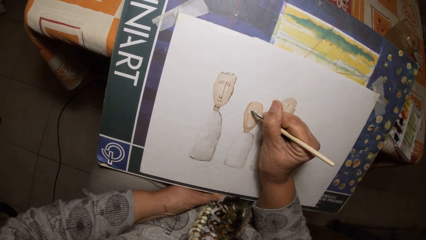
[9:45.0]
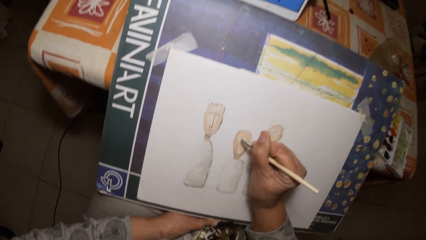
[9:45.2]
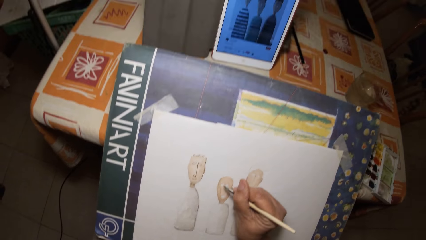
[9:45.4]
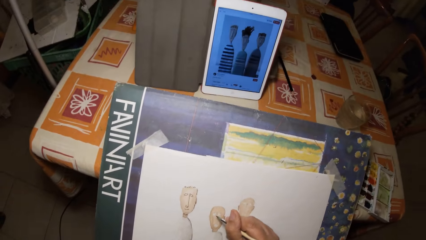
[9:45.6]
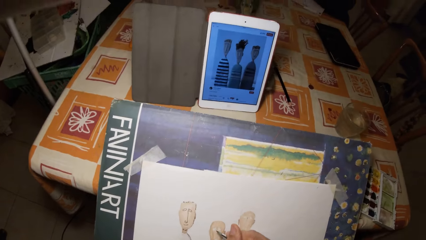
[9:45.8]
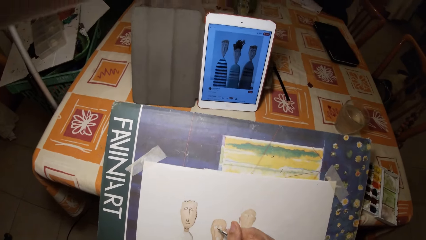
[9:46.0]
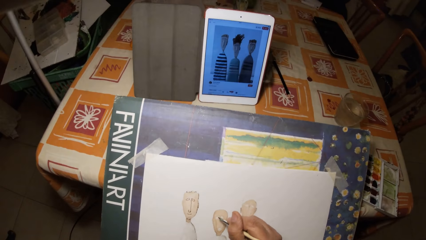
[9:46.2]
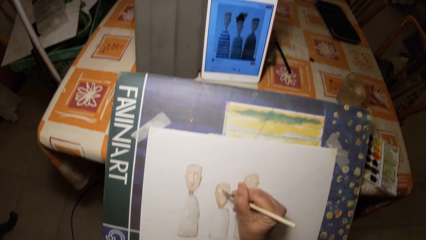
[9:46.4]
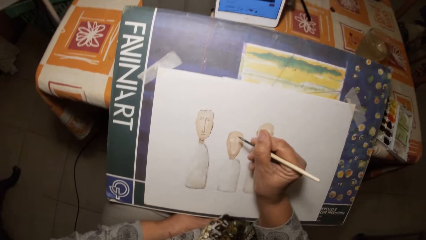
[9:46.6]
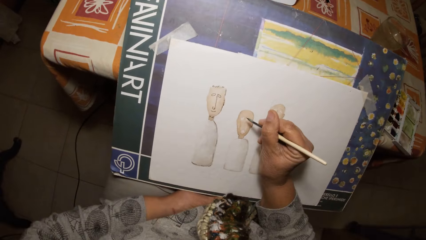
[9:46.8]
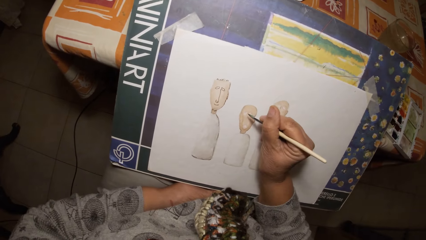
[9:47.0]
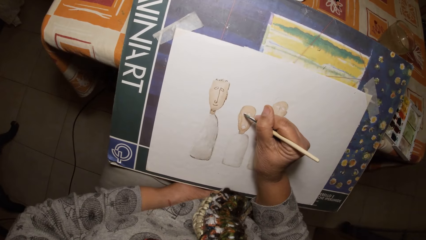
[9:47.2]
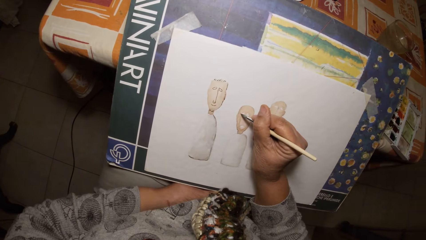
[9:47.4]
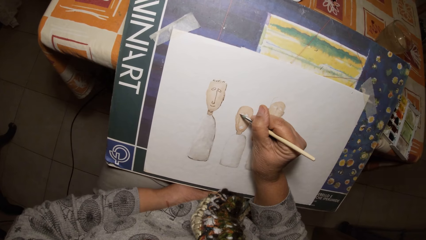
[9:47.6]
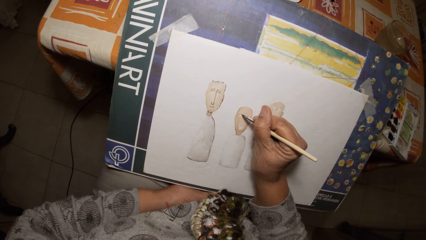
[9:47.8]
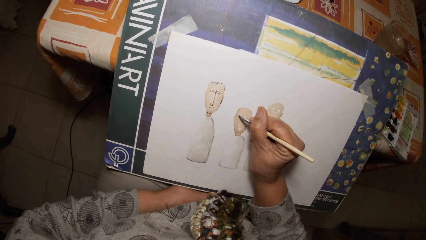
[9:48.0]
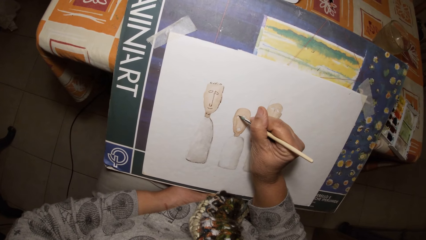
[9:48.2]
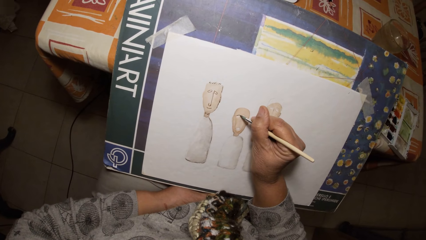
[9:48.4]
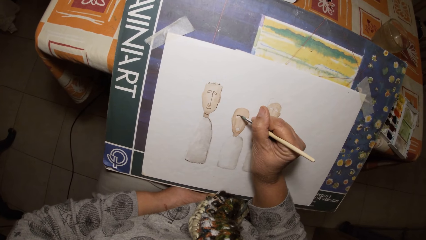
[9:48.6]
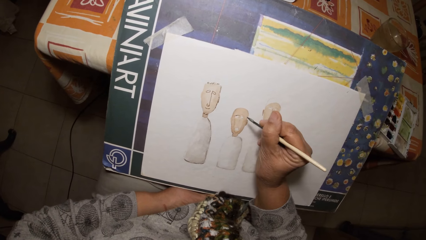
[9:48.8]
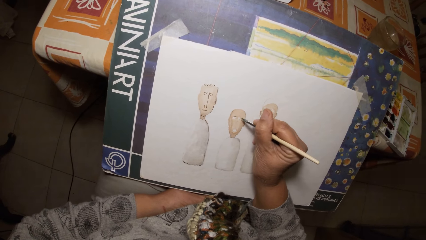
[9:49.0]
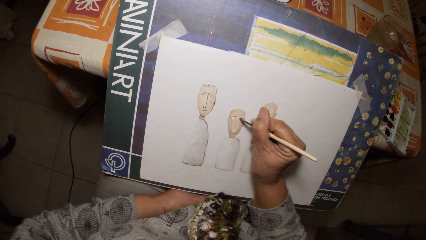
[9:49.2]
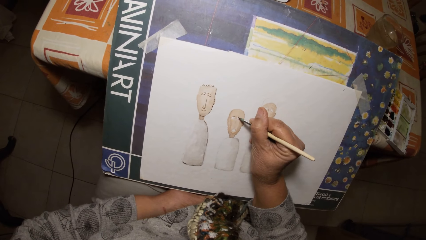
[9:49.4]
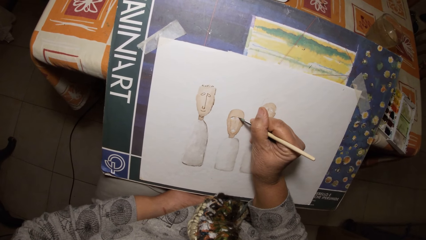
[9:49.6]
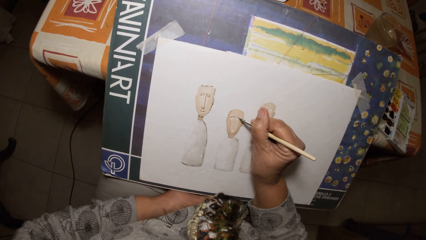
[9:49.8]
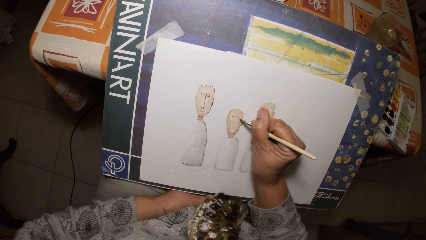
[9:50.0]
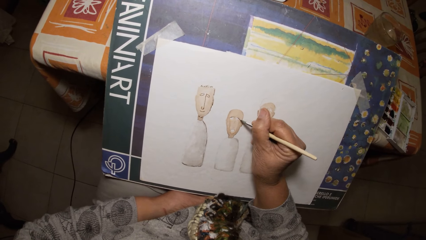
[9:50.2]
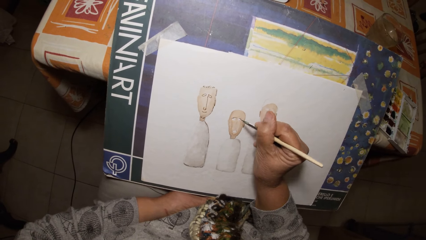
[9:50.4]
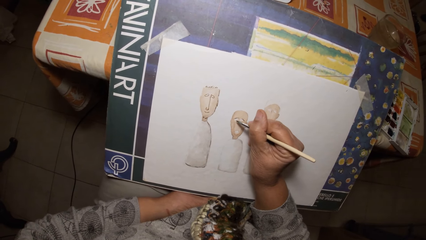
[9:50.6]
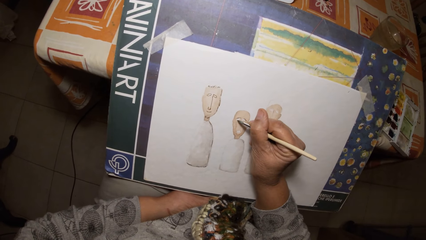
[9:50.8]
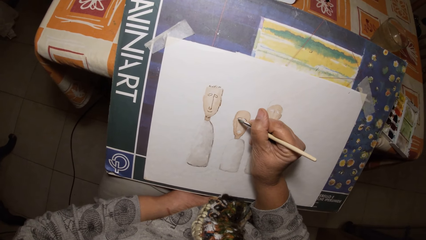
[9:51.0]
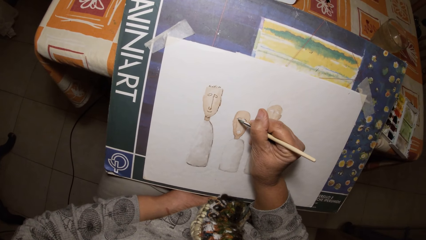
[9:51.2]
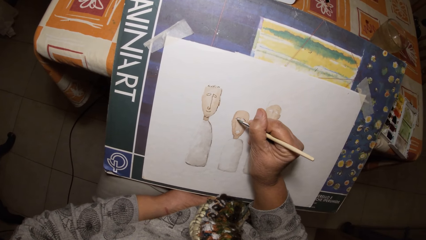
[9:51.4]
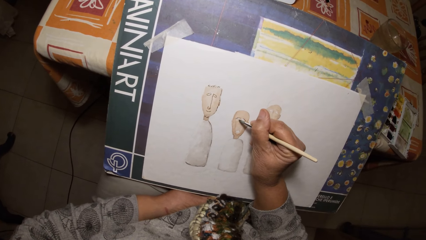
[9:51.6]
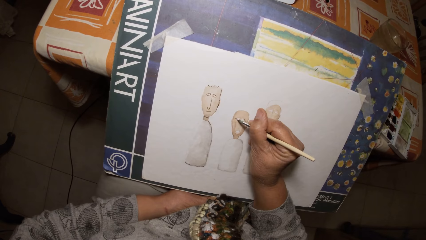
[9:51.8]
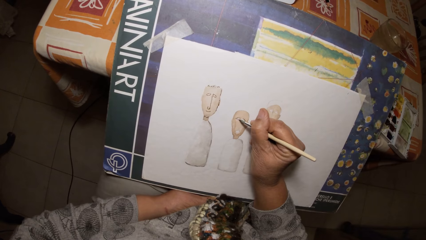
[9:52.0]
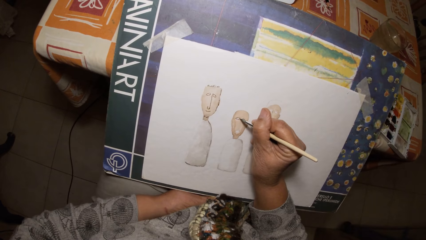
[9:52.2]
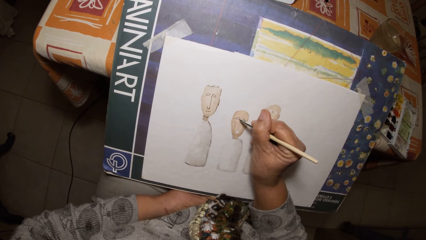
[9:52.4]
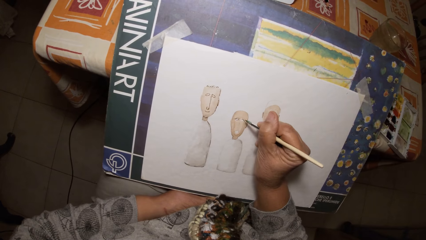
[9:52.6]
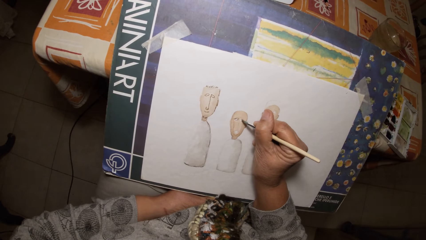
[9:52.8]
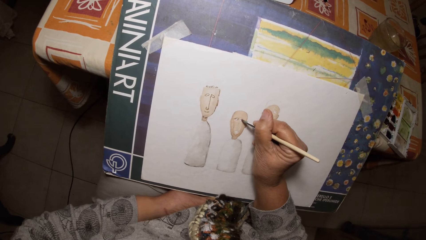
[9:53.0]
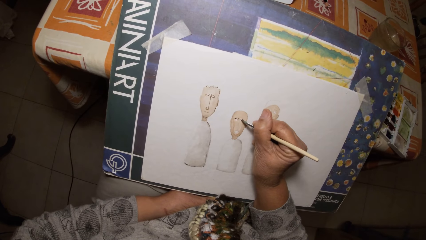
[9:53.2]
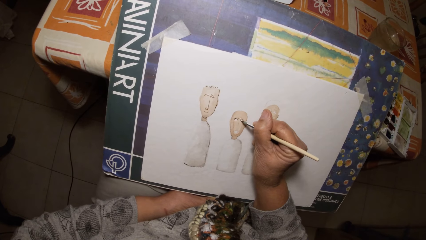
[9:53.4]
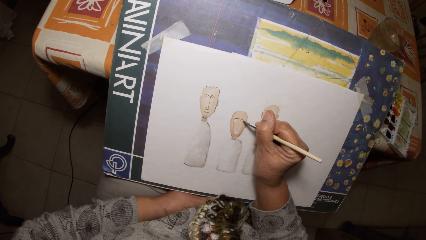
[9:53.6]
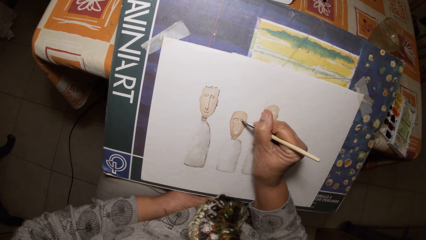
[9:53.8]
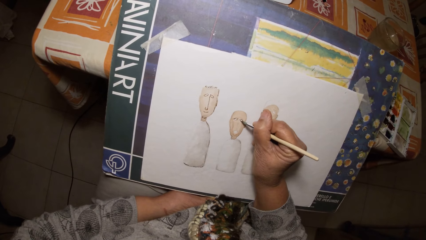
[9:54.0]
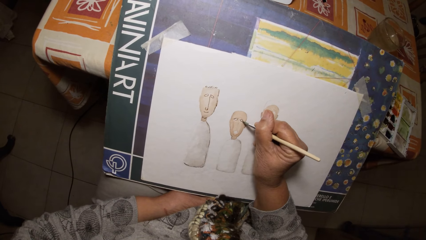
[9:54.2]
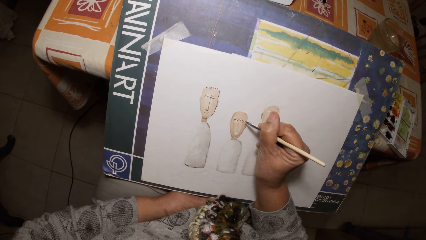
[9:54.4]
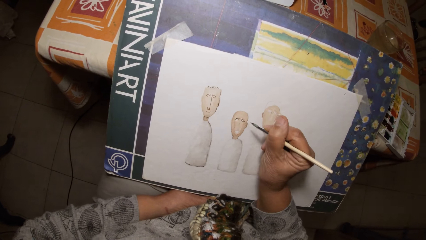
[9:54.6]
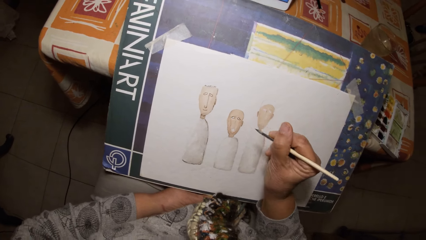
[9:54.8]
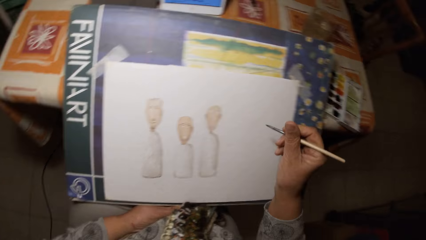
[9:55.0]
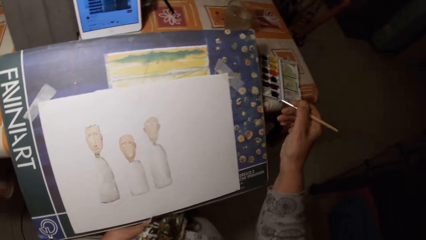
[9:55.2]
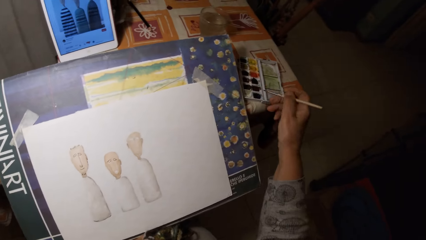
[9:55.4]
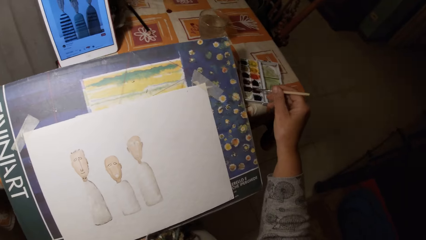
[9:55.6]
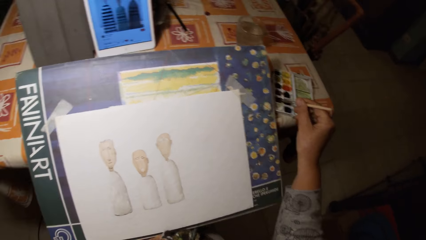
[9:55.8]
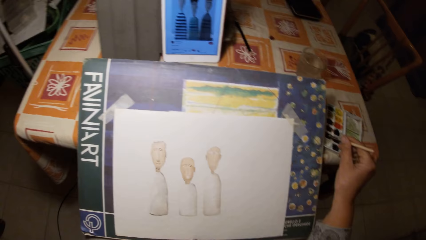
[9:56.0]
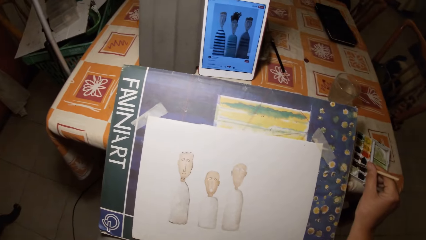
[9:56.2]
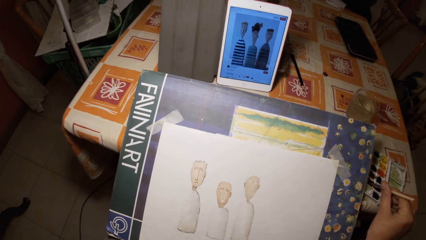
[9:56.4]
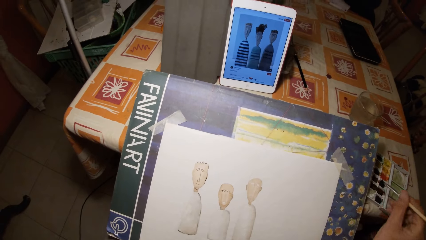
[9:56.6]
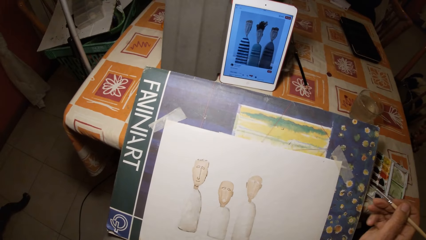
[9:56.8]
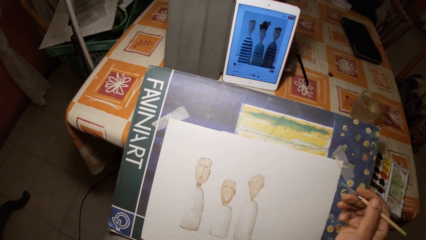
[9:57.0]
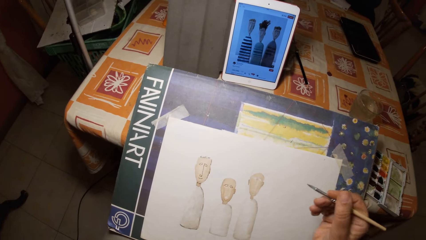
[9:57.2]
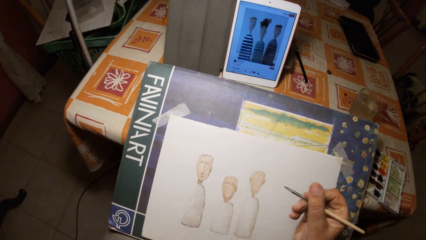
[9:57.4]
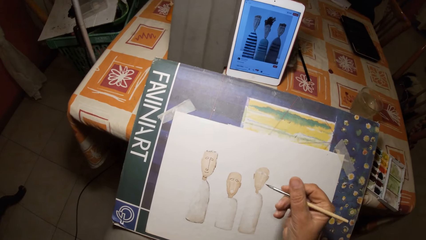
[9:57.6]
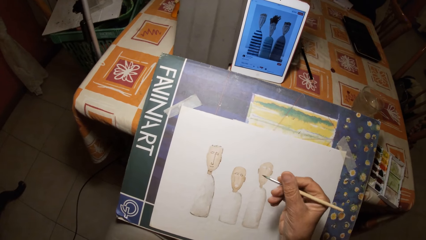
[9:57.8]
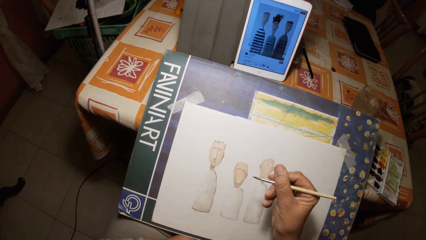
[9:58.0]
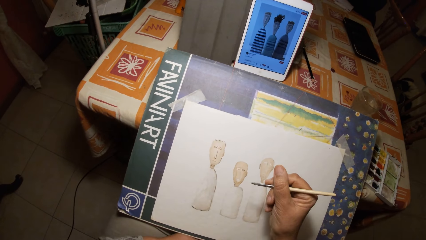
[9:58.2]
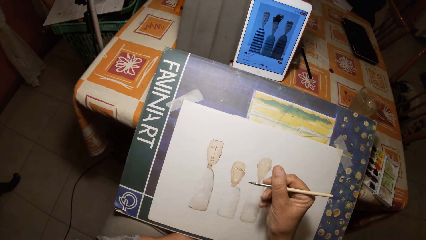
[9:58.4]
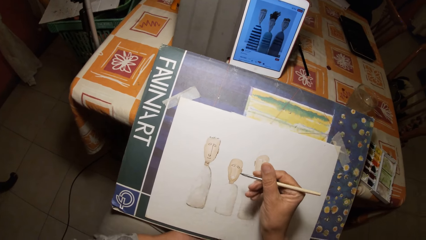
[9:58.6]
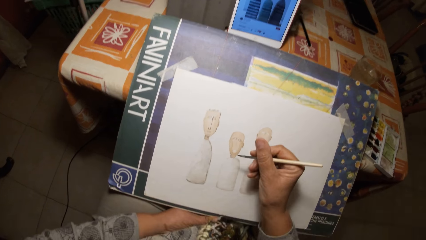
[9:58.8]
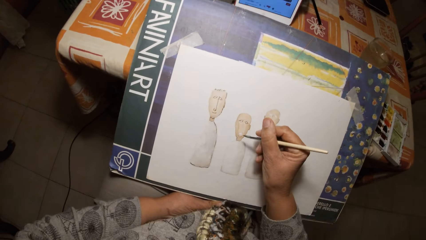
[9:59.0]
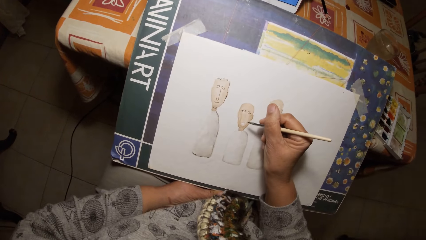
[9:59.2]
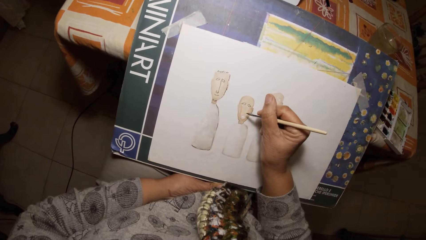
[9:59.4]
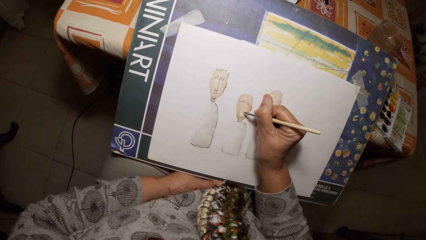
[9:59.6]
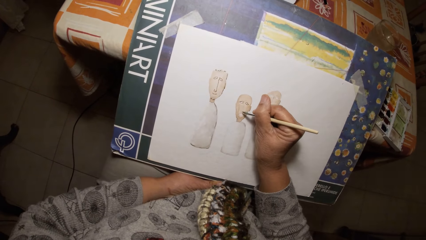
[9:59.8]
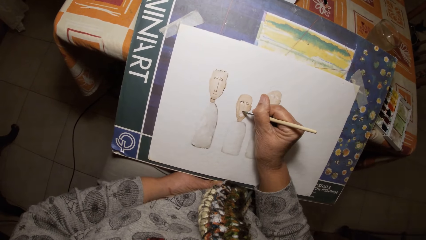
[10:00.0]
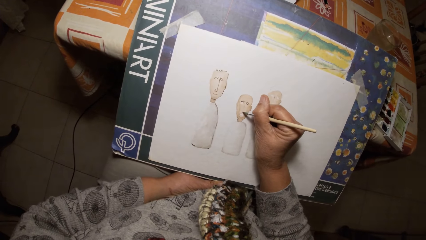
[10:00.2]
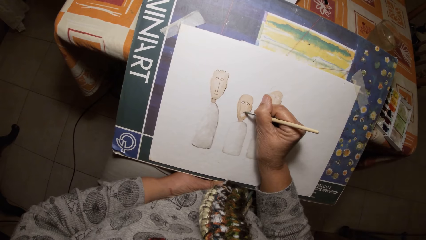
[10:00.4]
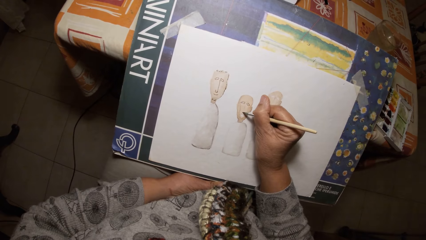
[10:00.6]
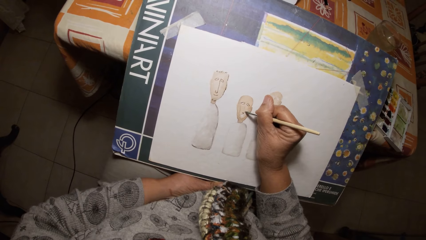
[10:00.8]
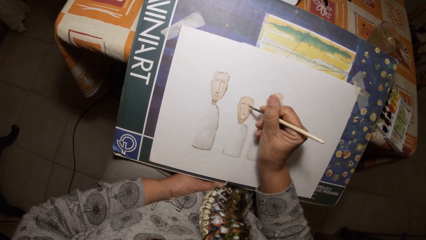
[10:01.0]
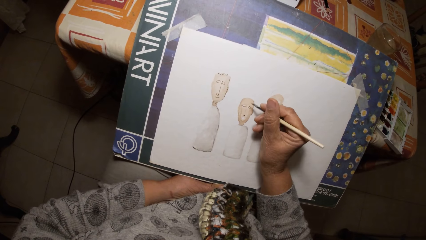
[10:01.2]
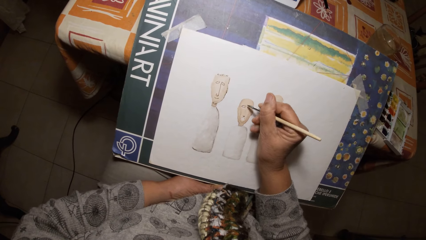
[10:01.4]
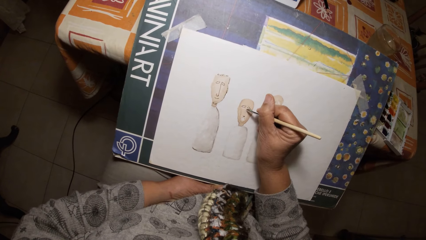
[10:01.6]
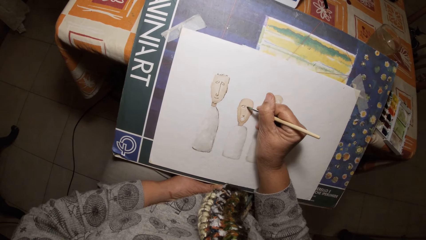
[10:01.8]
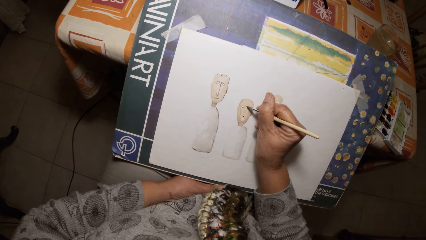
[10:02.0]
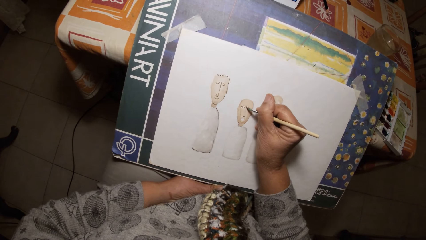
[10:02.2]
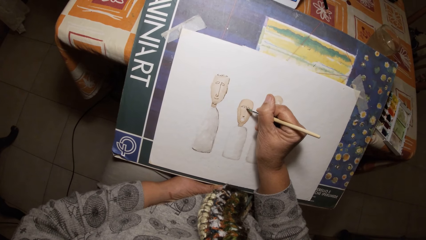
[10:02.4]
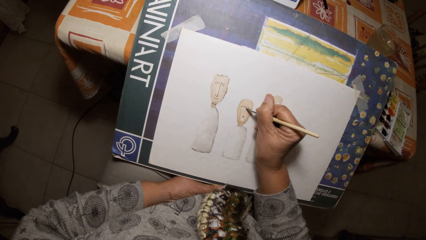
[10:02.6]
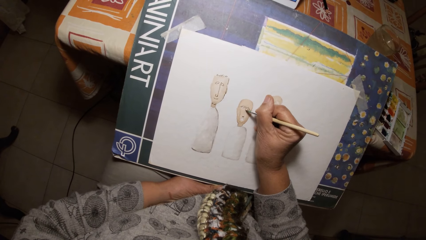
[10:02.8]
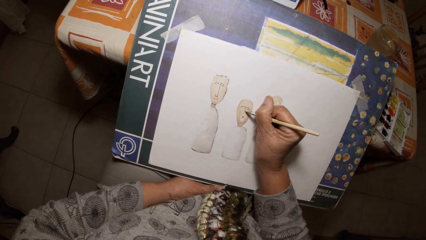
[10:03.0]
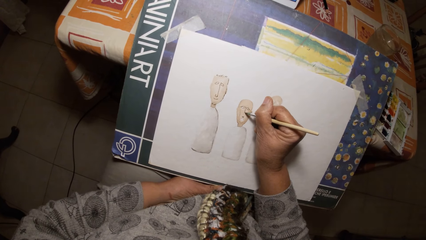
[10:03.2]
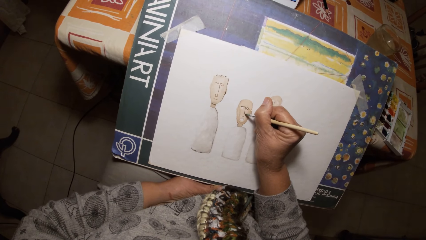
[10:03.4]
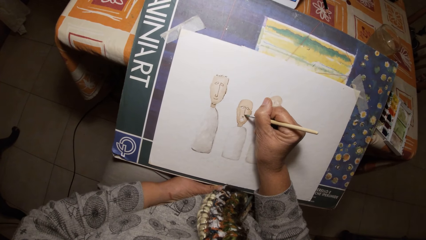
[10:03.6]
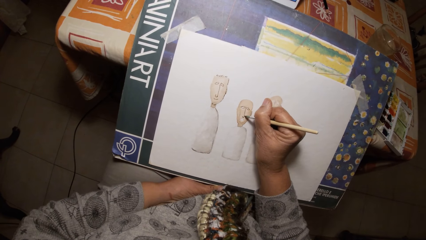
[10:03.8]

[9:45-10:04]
The camera wearer looks at the tablet. He paints a picture. He dips the paint brush in his right hand in the paint palette on the table. He draws on the paper with the paint brush in his right hand.
